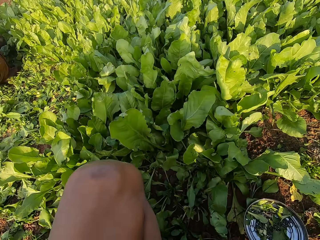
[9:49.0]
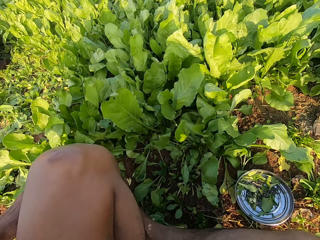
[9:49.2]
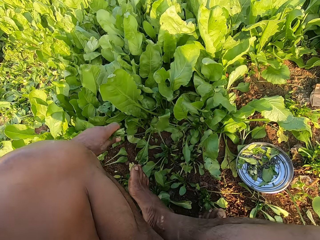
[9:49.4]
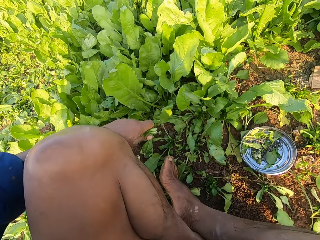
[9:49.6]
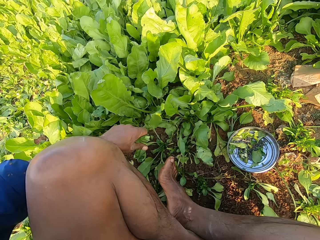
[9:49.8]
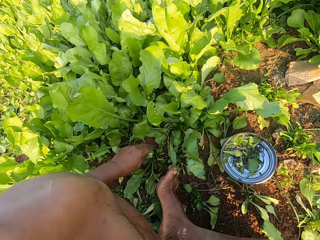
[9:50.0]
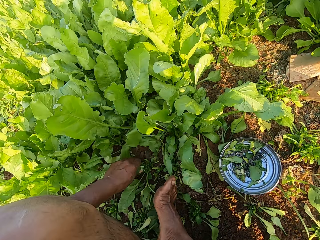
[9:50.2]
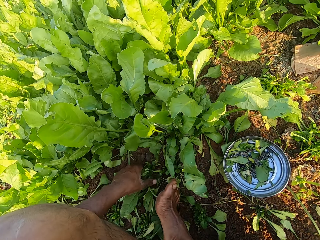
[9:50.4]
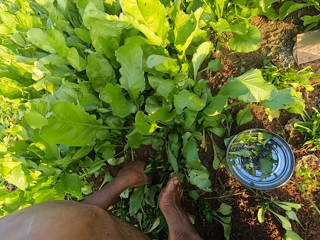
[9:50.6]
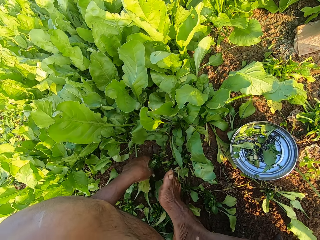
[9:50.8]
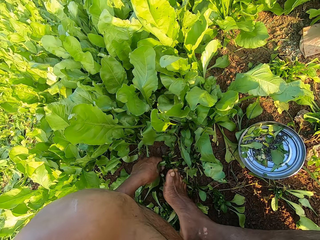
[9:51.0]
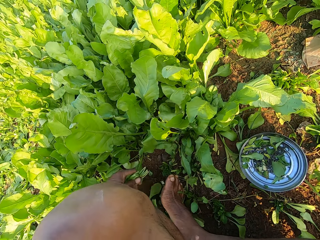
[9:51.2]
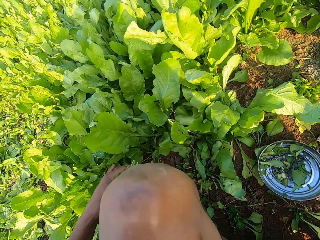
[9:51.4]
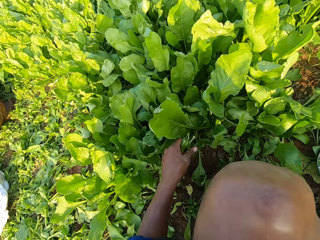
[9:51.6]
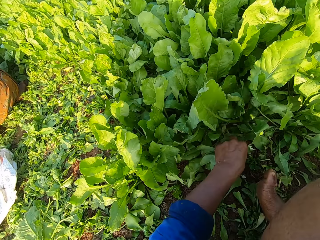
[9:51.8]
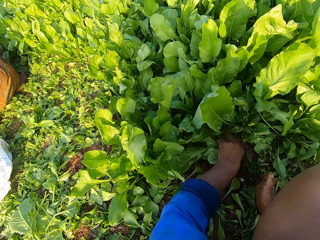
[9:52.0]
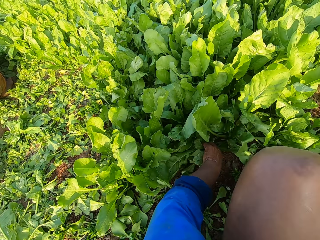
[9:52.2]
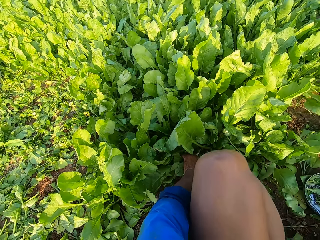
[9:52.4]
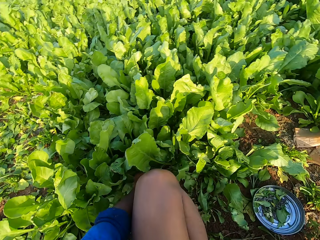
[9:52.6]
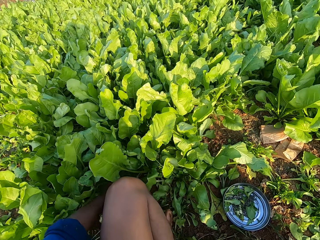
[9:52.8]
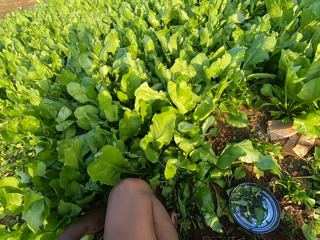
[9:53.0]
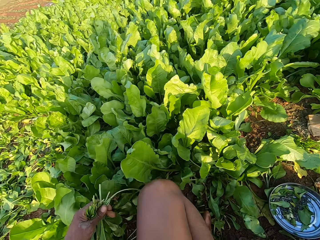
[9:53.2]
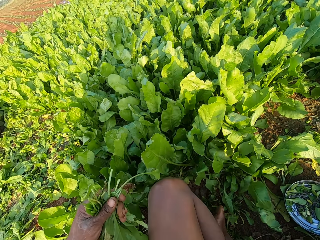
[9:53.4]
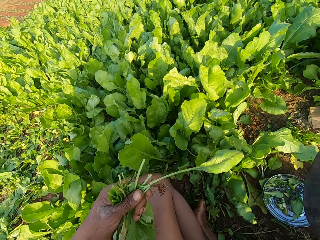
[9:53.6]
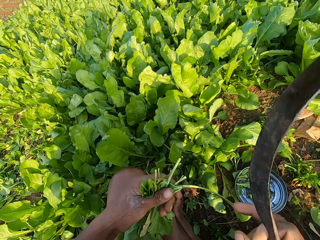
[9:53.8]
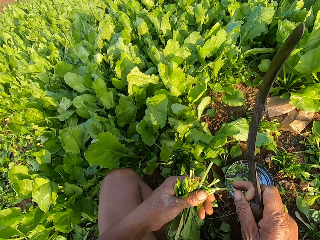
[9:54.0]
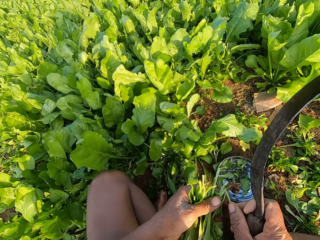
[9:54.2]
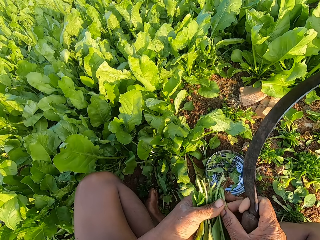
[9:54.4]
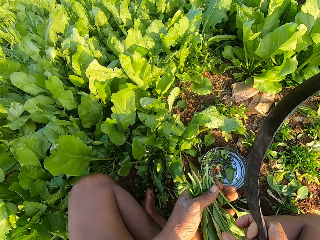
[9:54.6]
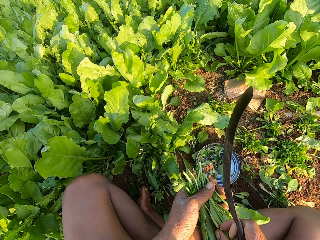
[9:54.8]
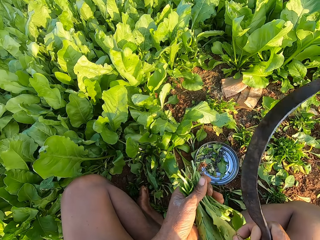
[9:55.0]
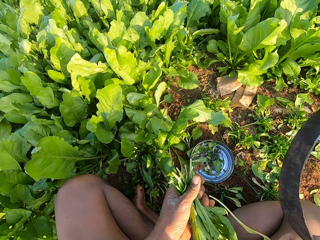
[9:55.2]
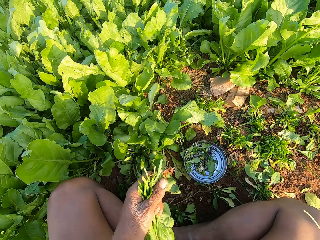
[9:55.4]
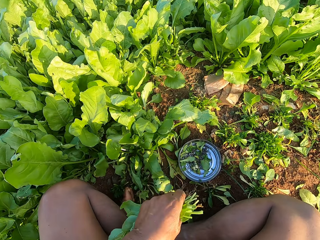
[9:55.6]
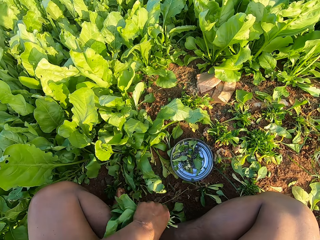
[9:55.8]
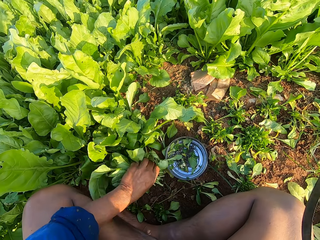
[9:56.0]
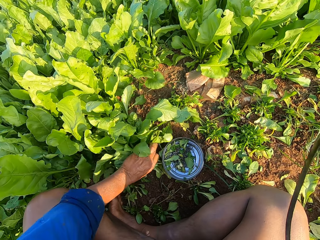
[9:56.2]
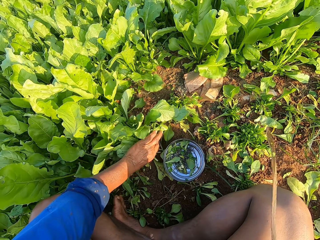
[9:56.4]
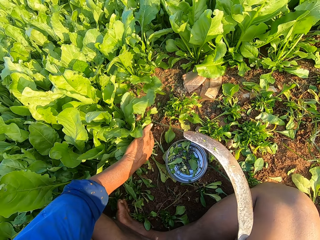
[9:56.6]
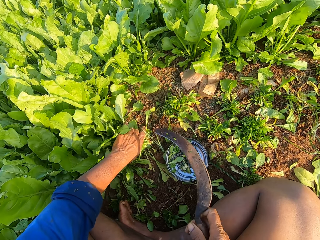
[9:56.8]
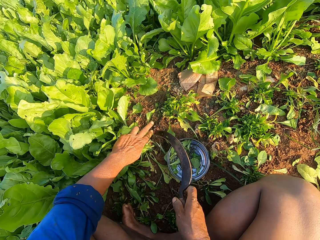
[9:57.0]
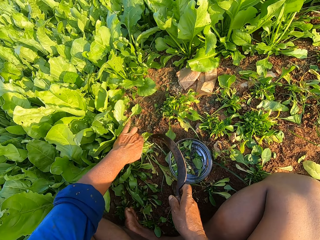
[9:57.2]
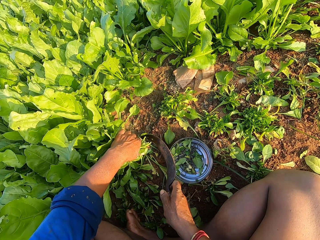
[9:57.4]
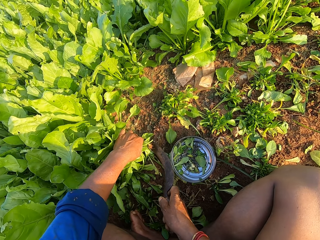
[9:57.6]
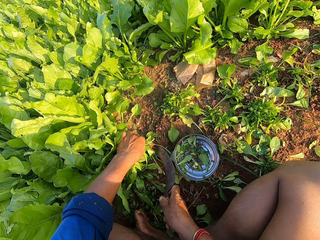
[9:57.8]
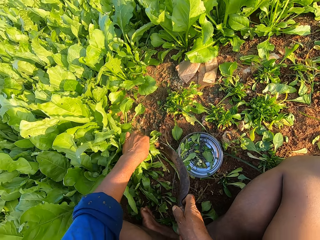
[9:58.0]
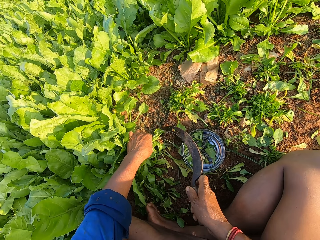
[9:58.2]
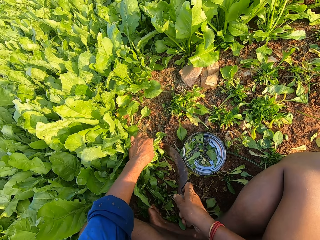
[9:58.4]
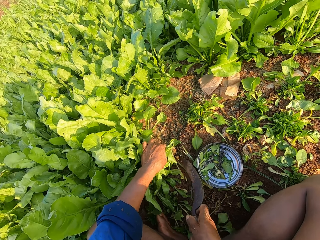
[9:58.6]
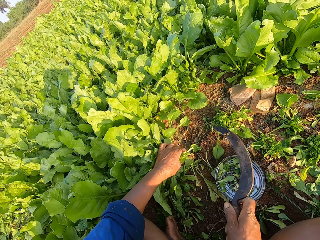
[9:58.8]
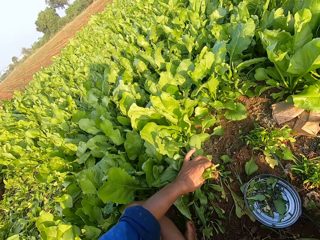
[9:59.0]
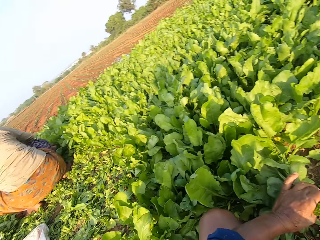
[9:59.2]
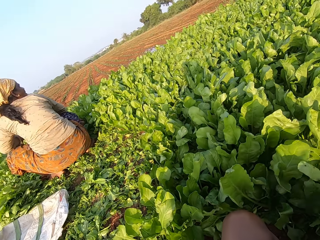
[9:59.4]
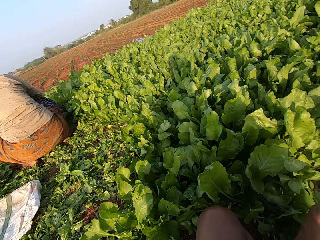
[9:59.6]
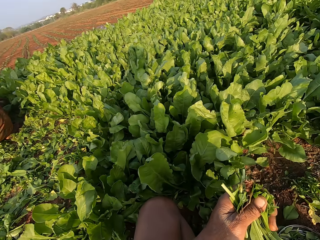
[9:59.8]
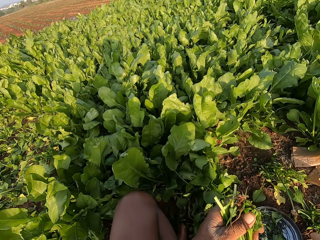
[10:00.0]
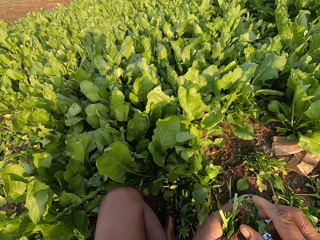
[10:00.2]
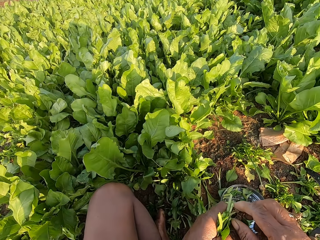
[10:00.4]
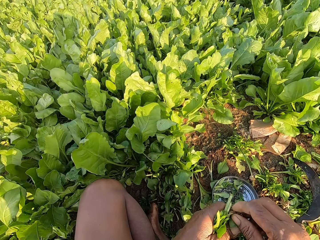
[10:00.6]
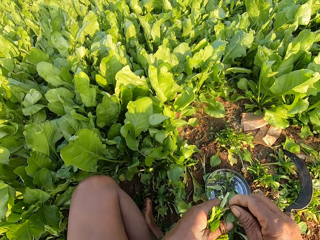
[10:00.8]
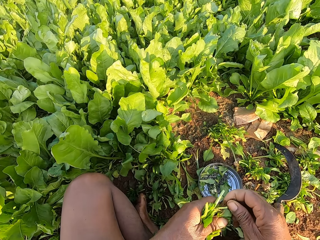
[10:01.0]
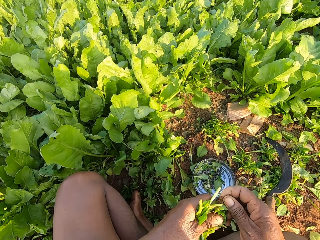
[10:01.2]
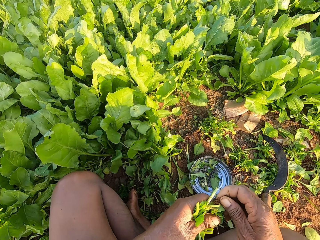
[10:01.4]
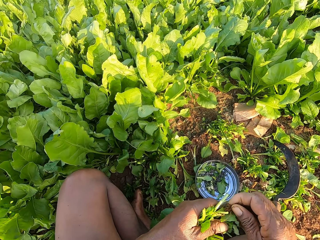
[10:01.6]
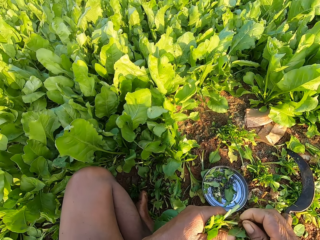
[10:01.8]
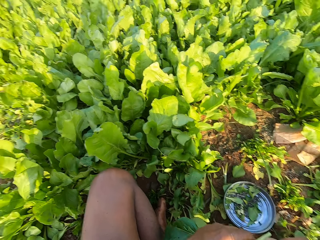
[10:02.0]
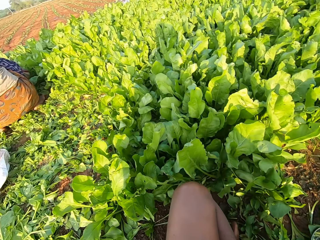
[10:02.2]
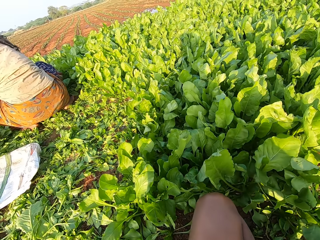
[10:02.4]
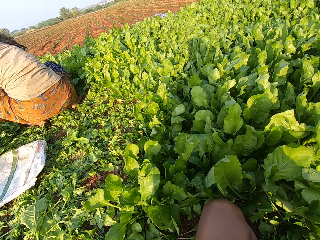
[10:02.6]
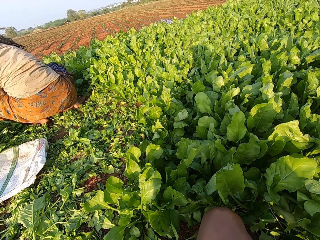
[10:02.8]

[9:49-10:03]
The camera wearer pulls the plants from the ground with his left hand. He cuts spinach with the hand. He cuts the spinach with the hand again. He turns the plant with his left hand with his right hand. He arranges the spinach in the hand. He pulls the plant with his right hand. He removes weed from the spinach bunch. He drops the plant on the floor with his right hand. He holds the plants on the floor with his left hand. He cuts the plants with the sickle with his right hand. He picks the plants from the plants with his left hand with his right hand.

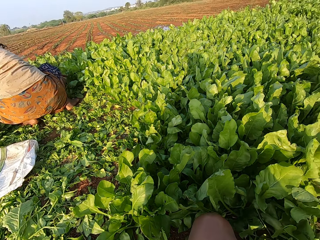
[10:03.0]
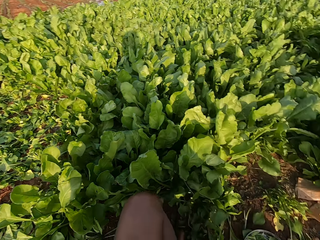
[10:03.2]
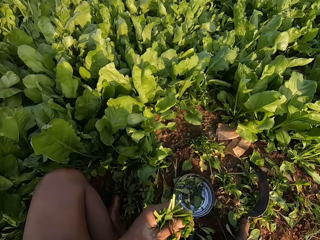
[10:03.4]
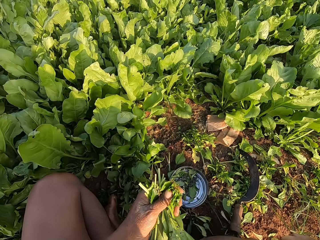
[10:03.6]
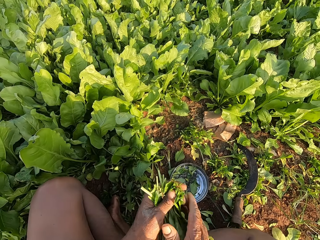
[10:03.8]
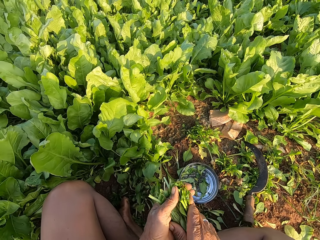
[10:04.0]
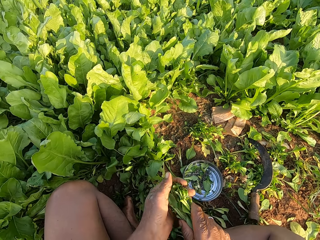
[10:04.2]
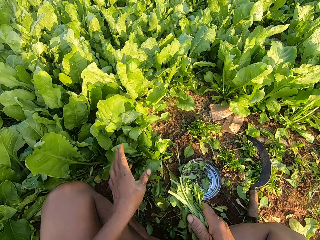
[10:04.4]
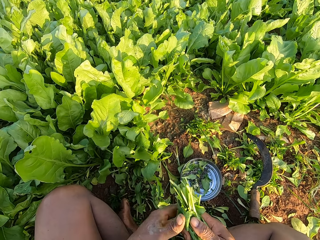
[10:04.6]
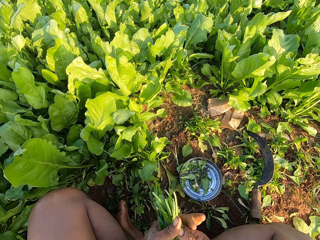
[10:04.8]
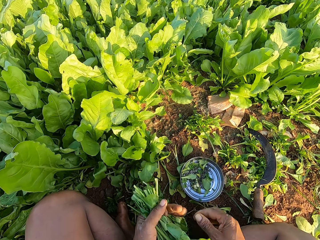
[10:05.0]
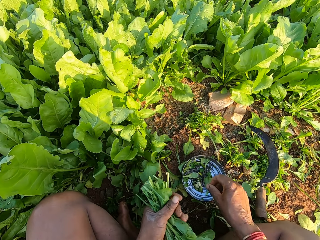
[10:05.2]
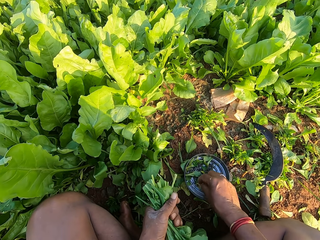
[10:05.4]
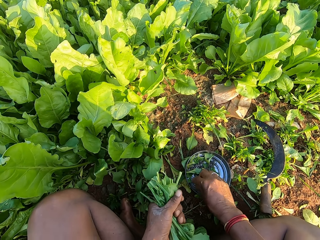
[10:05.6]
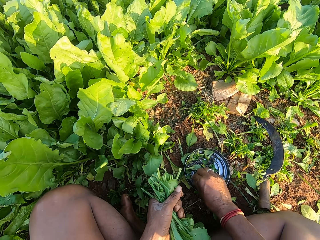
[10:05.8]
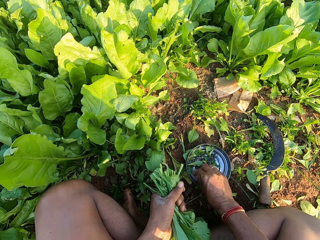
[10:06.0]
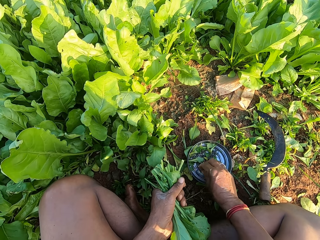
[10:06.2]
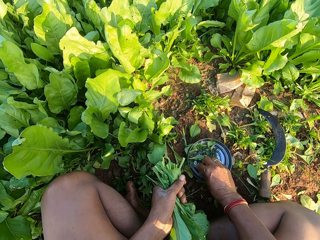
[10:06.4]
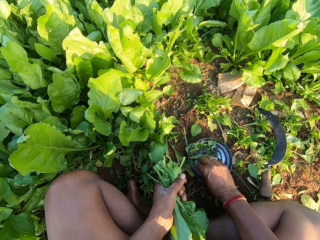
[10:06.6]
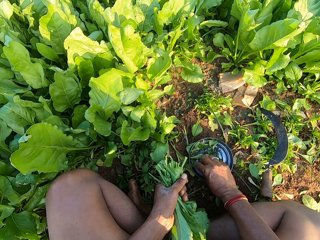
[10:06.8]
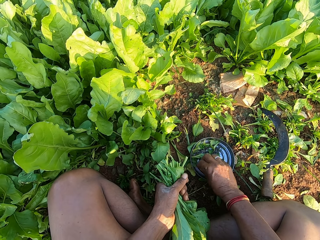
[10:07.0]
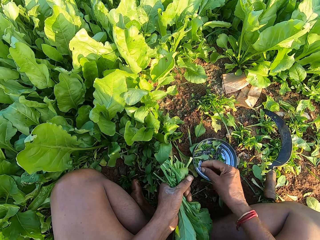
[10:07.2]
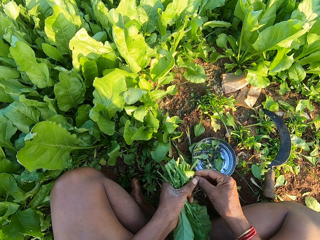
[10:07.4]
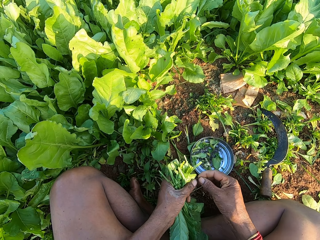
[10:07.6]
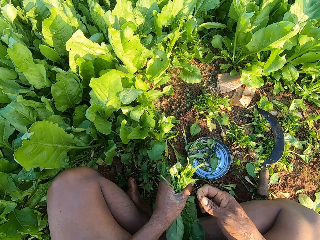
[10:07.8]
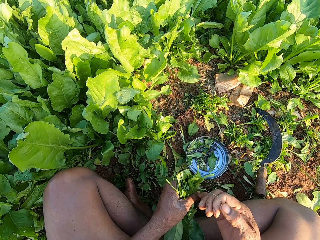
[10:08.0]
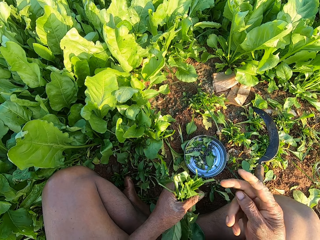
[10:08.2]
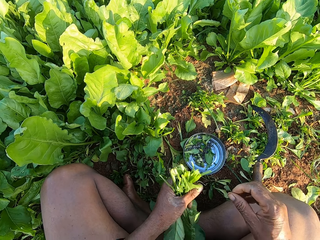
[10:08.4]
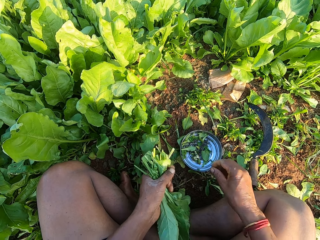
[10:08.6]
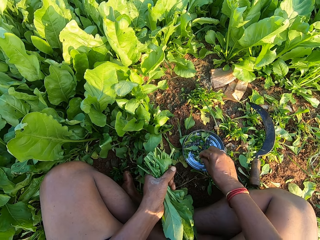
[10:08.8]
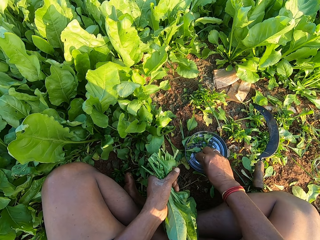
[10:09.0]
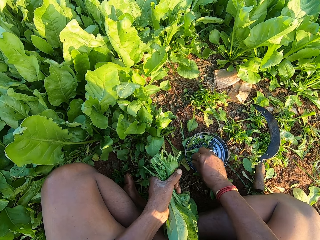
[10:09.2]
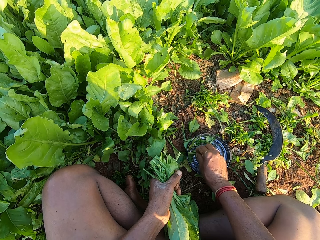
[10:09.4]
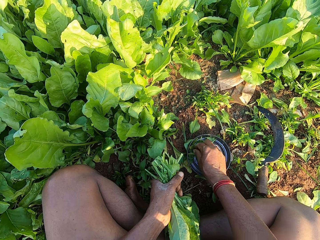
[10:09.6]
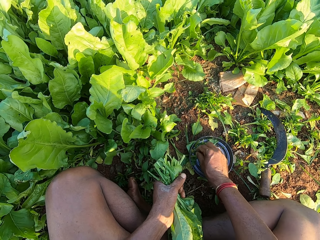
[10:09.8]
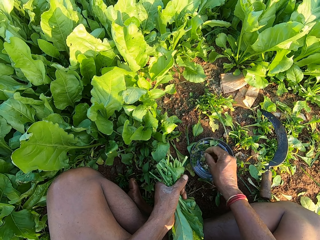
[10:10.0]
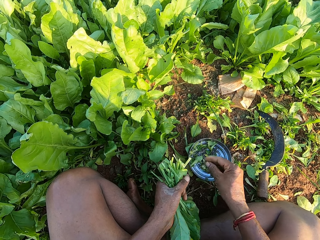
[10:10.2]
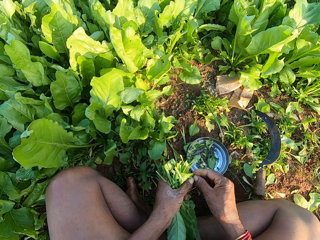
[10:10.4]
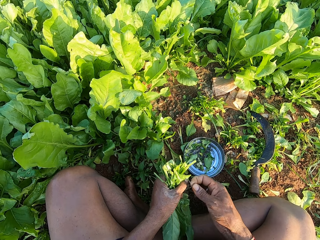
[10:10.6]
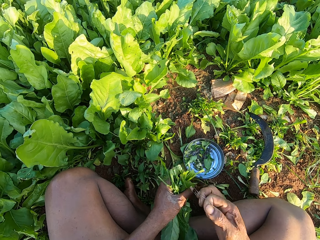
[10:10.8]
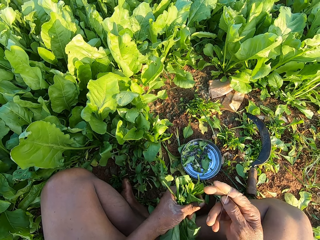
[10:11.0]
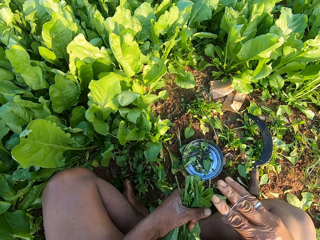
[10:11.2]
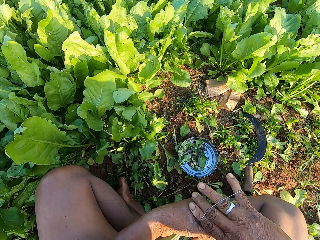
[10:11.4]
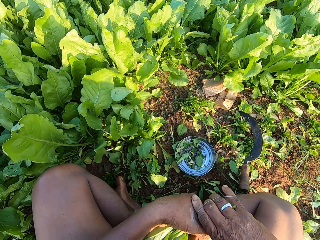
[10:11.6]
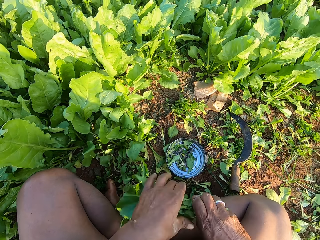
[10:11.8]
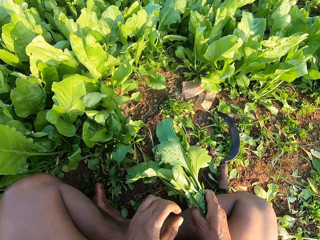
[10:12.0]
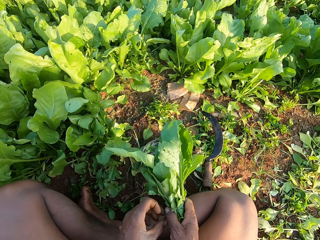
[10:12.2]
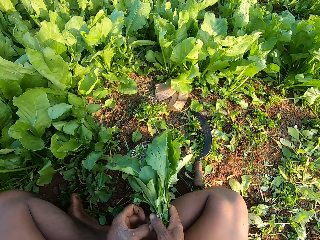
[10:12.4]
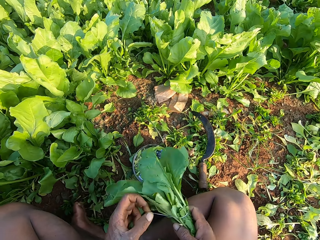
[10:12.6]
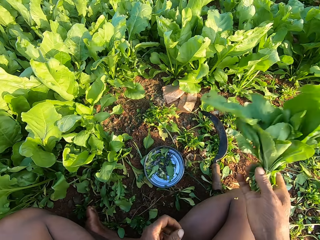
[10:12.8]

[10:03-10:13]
The camera wearer passes the plants to his right hand with his left hand. He passes the plants to his left hand with his right hand. He picks a rubber band from the metal plate on the floor with his right hand. He stretches the rubber band. He places the rubber band on his right hand with his left hand. He picks another rubber band from the metal plate on the floor with his right hand. He stretches the rubber band. He places the rubber band on his right hand with his left hand. He places the rubber bands on the plants with his right hand. He passes the plants to his right hand with his left hand. He places the rubber bands on the plants with his left hand.
